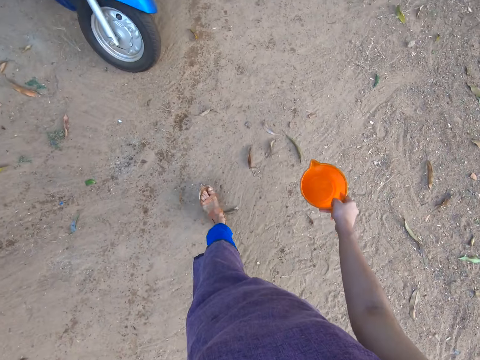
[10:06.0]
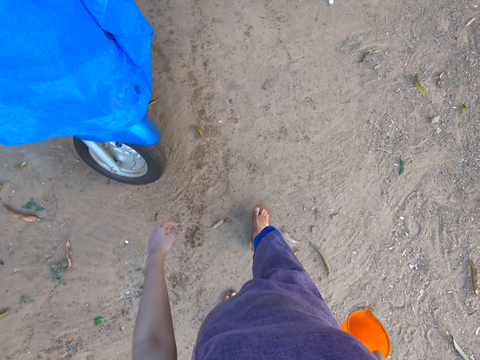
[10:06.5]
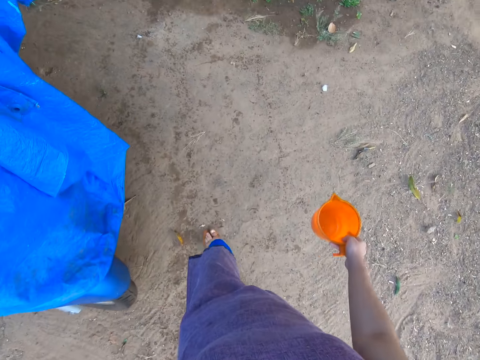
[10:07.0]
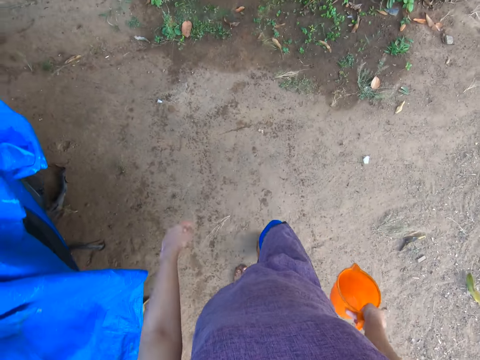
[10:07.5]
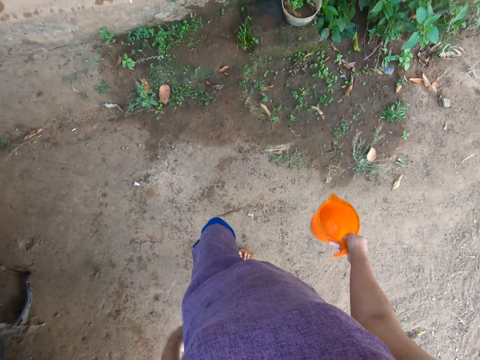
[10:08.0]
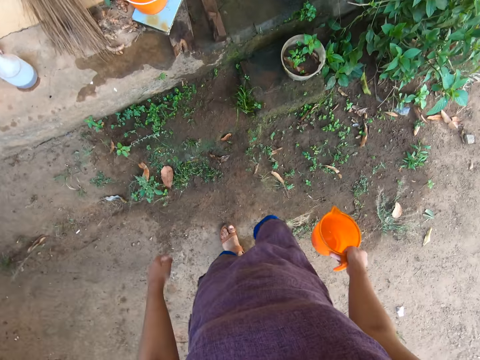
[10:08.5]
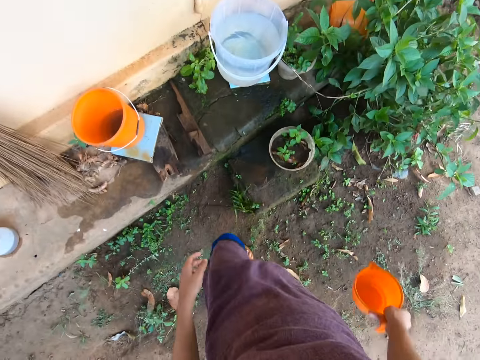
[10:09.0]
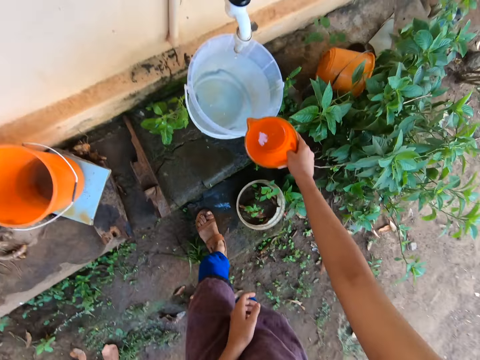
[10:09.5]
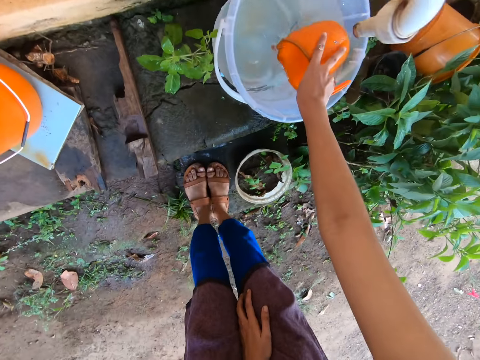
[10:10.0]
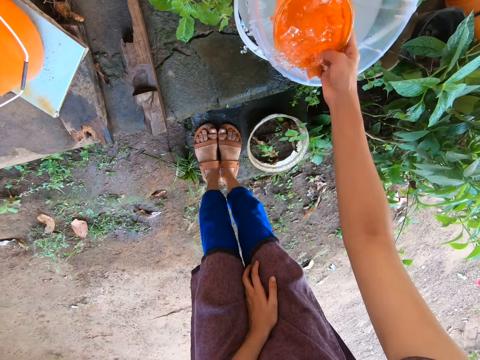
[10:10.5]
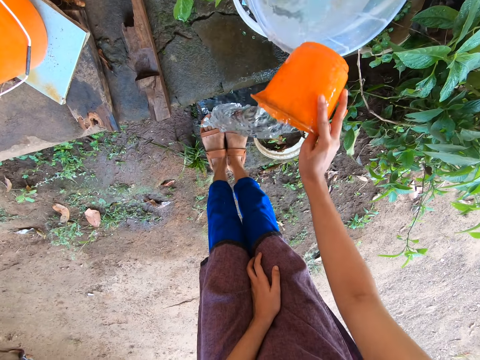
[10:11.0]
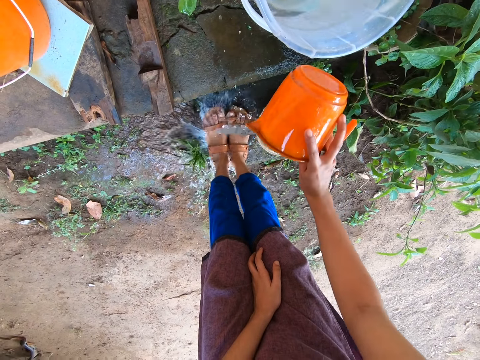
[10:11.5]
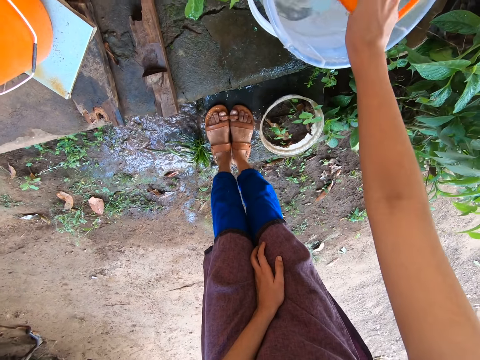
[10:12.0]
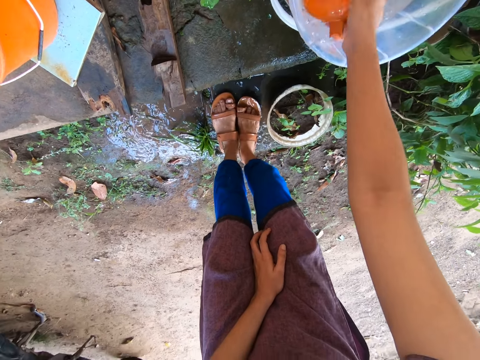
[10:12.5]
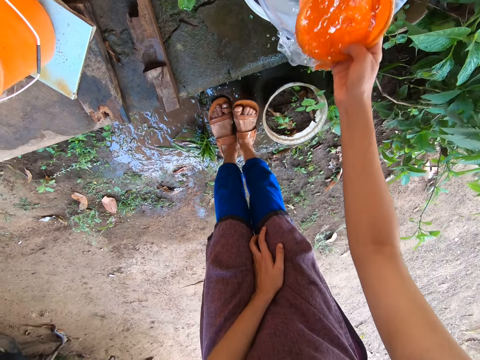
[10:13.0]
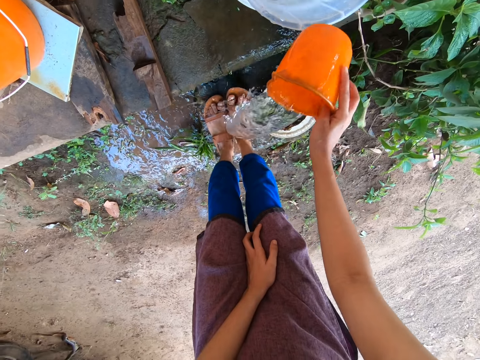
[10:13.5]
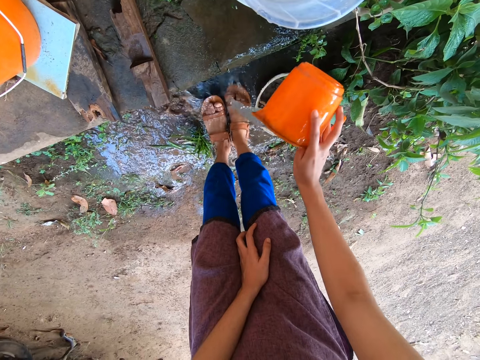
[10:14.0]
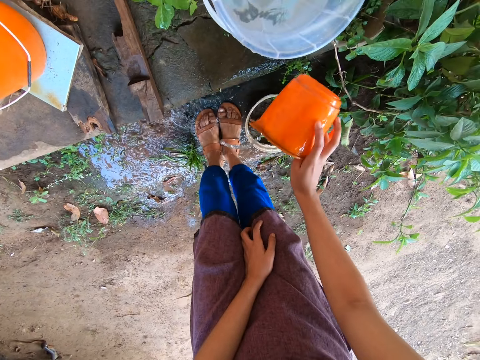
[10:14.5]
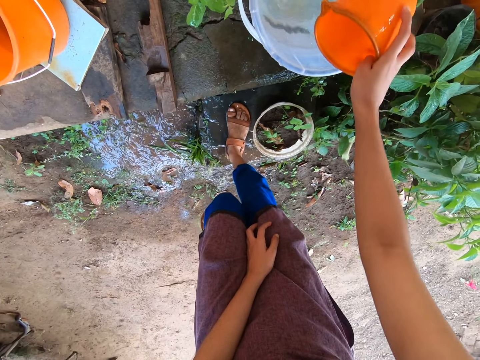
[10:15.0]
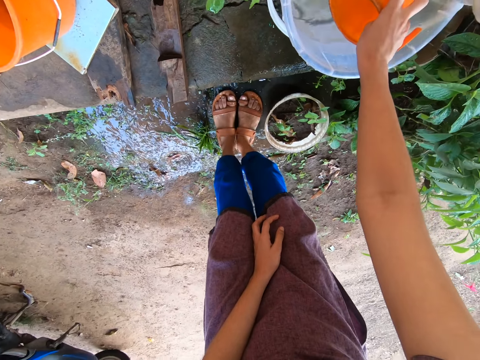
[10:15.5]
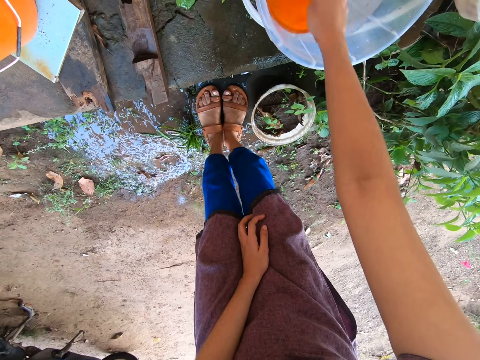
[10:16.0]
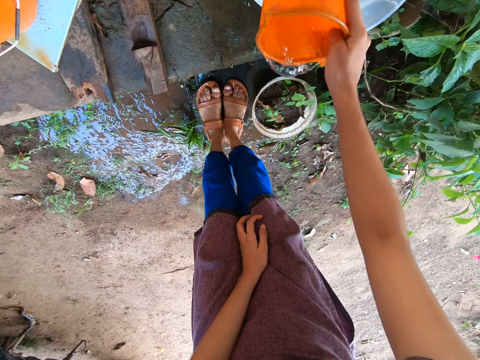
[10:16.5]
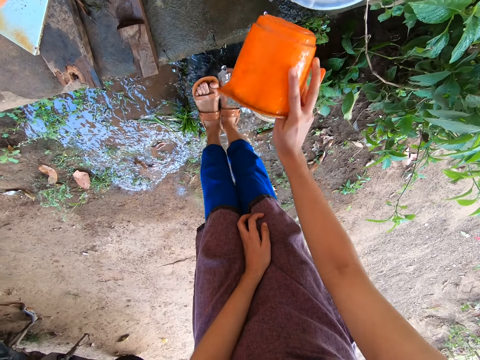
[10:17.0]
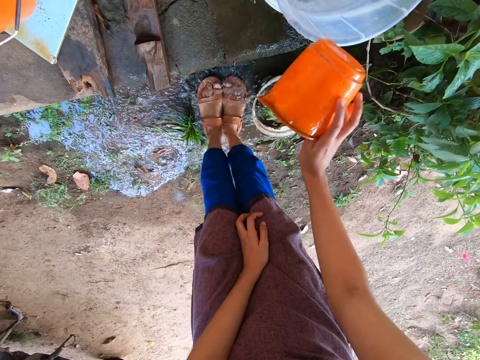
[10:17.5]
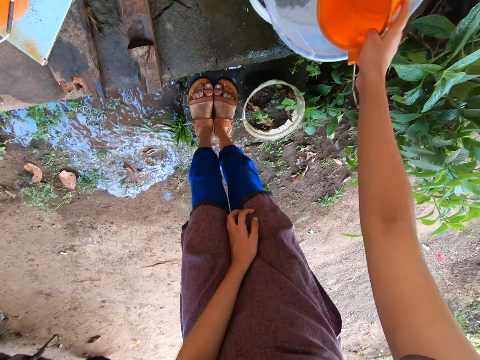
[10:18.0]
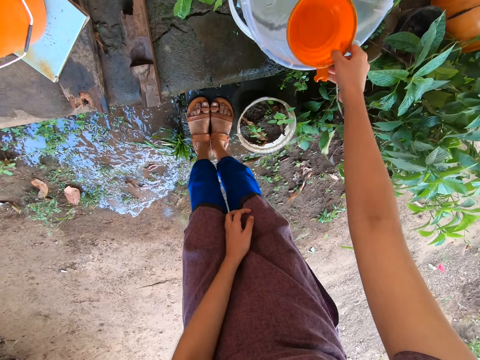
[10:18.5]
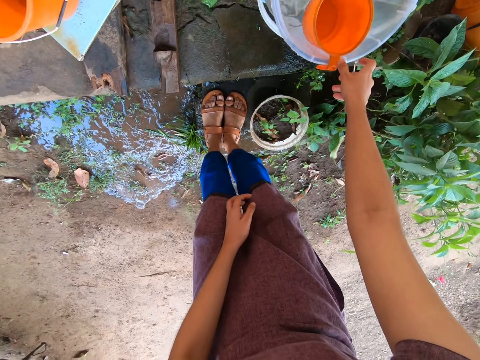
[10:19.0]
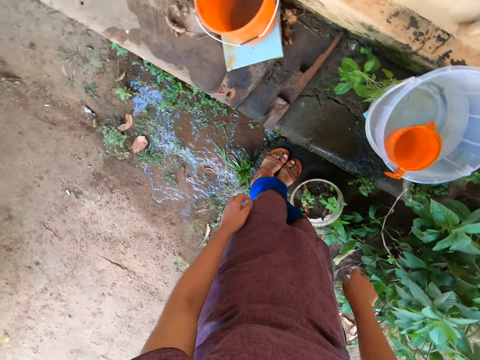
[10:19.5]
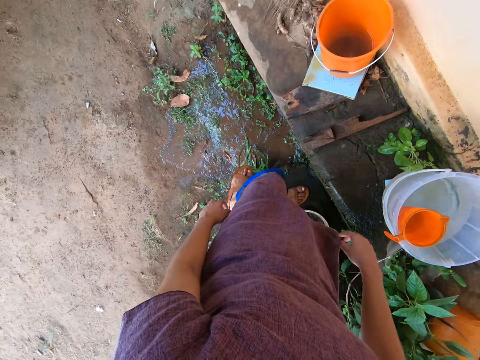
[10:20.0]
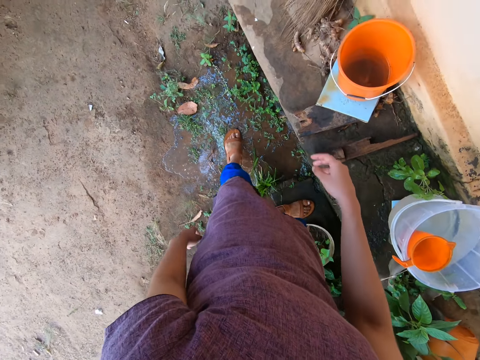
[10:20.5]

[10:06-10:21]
The camera wearer walks towards the tap. She walks around the compound. She scoops water from the bucket with the cup in her right hand. She pours water on her feet with the cup in her right hand. She scoops water from the bucket with the cup in her right hand. She pours water on her feet with the cup in her right hand. She scoops water from the bucket with the cup in her right hand. She pours water on her feet with the cup in her right hand. She drops the cup into the bucket with her right hand.

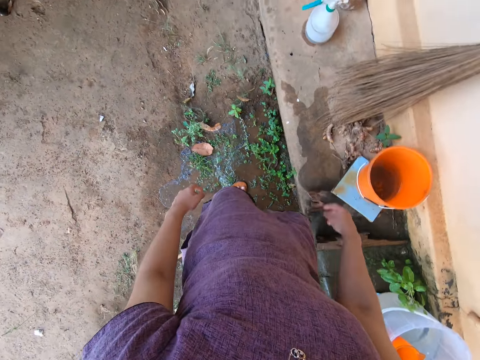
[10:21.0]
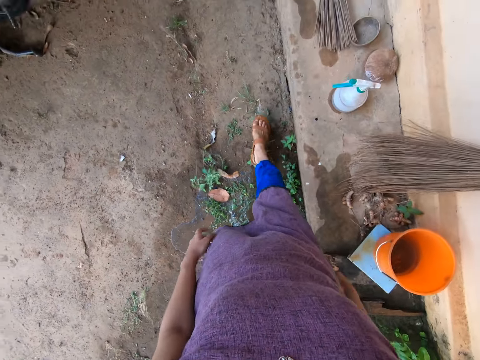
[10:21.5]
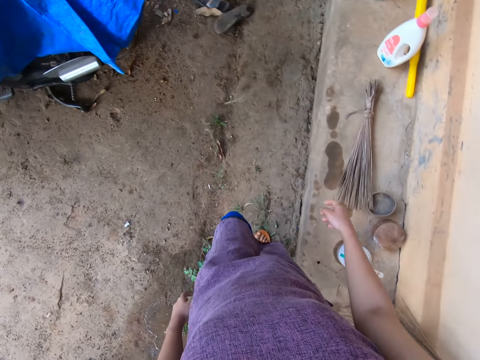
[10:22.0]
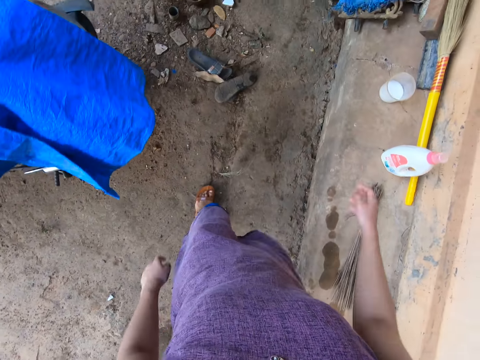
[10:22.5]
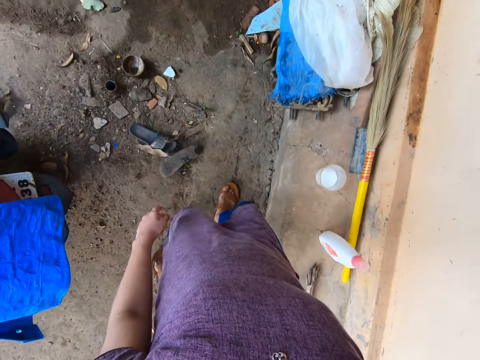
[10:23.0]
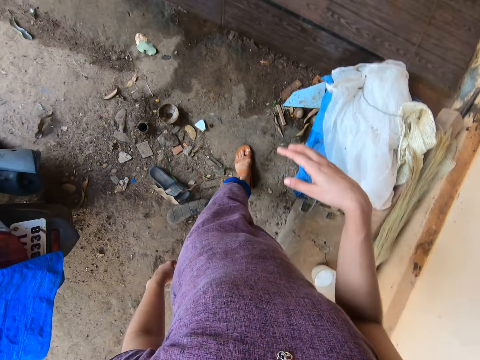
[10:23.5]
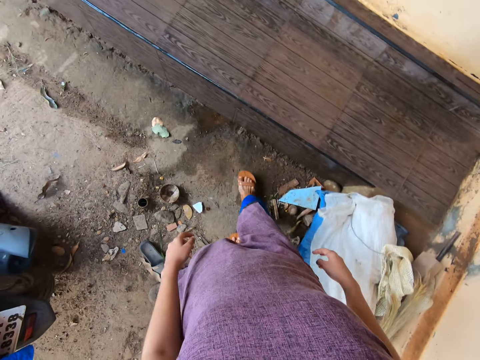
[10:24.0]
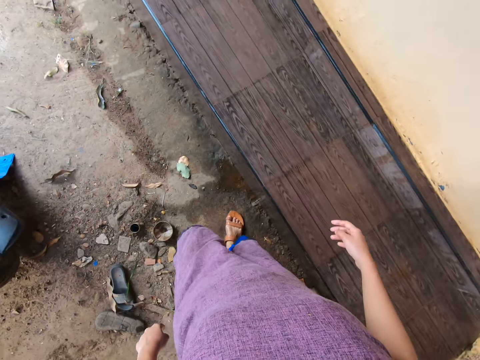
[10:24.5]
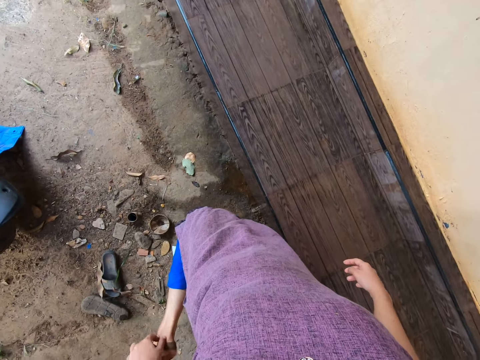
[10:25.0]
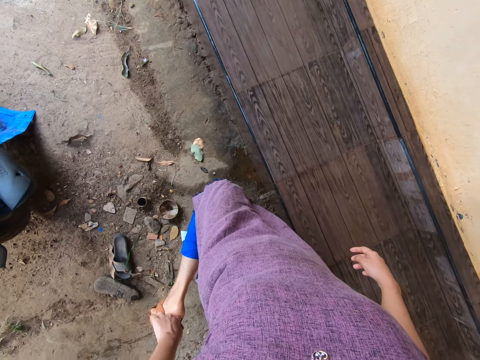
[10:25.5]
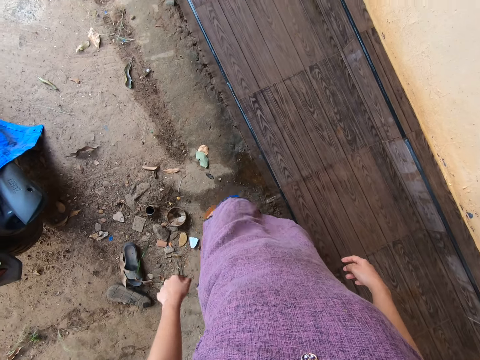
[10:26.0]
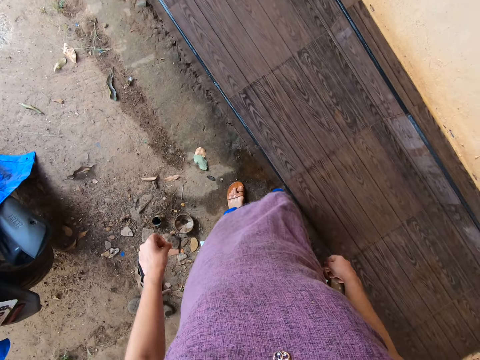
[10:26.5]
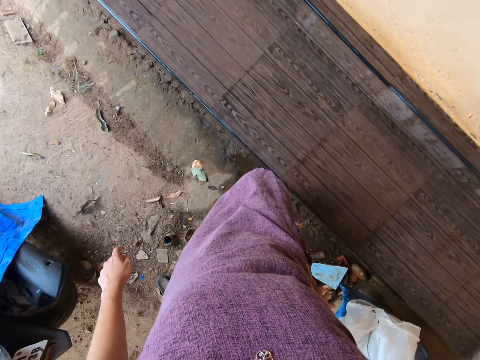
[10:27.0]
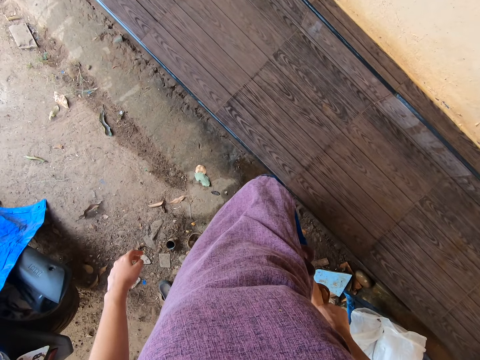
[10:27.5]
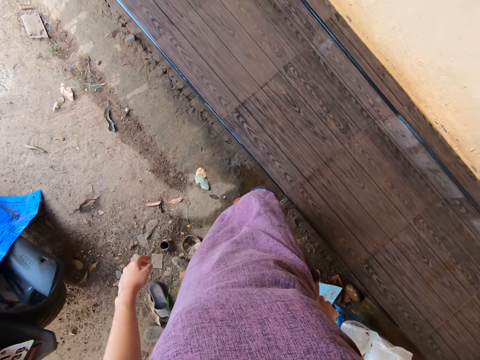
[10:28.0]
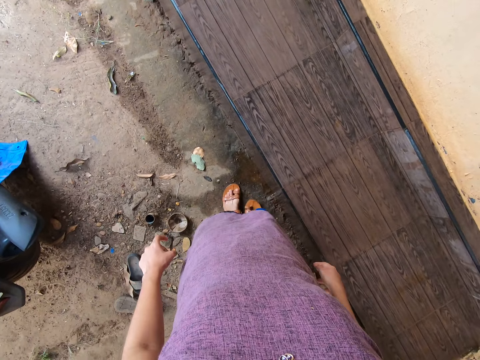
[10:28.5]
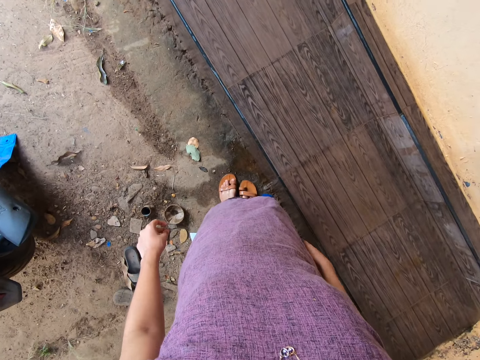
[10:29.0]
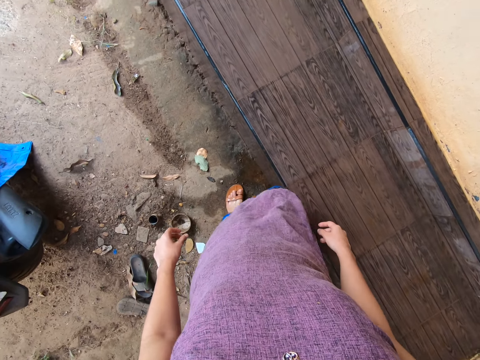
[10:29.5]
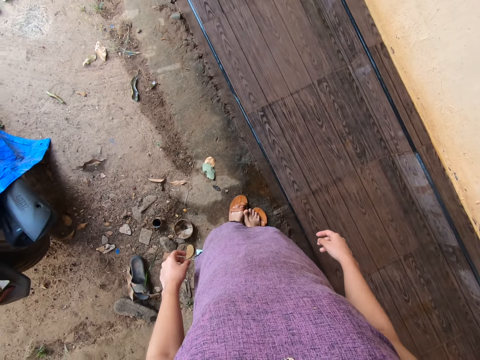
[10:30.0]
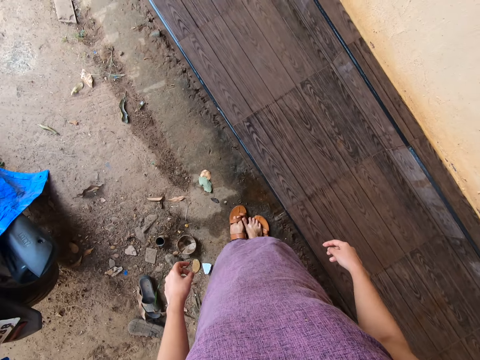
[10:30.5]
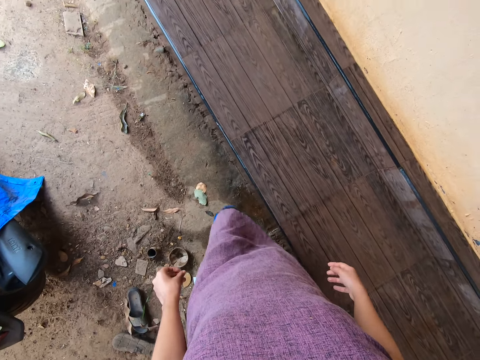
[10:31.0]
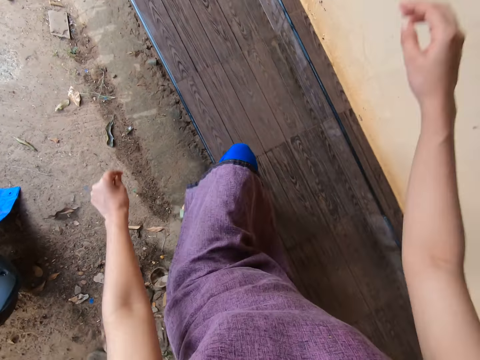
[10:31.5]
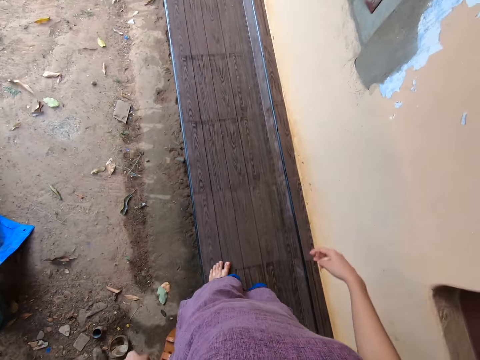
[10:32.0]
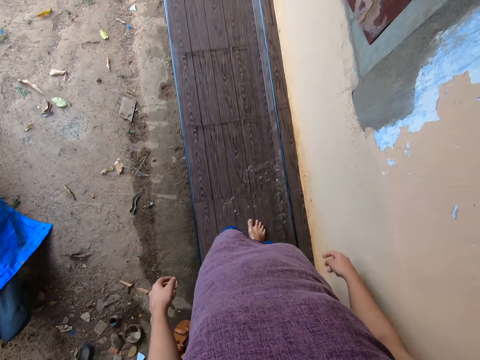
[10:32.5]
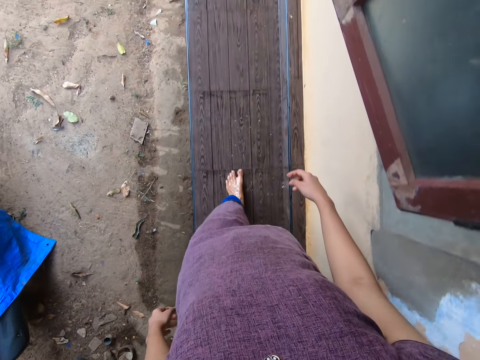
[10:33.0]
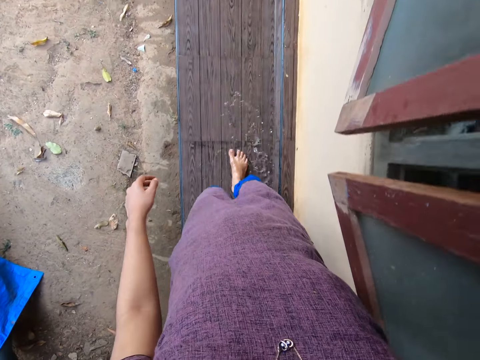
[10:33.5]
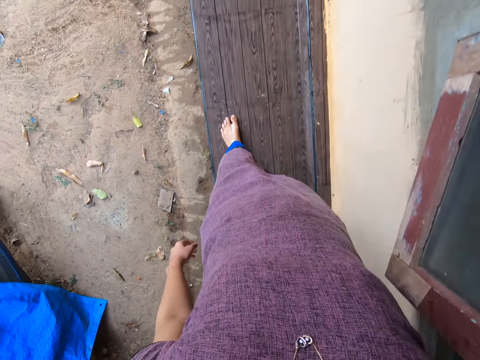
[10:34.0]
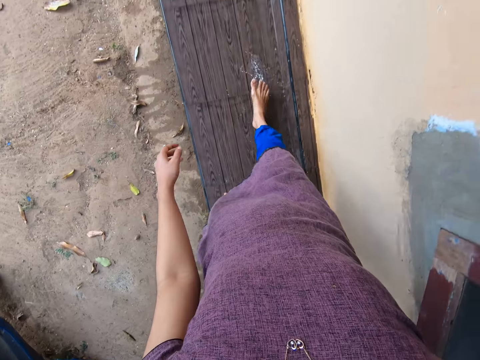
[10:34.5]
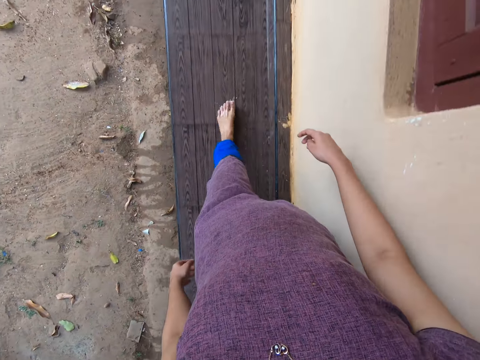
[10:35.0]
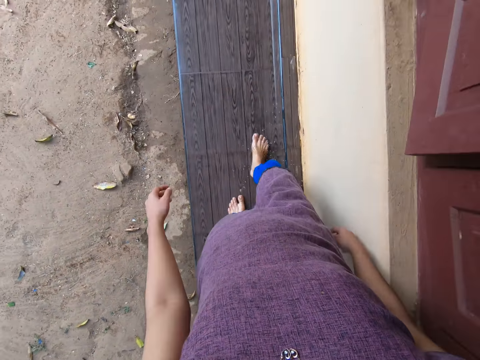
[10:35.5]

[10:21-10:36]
The camera wearer walks around the compound. She unstraps a sandal from her left foot with her left hand. She unstraps a sandal from her right foot with her right hand. She pulls the sandal off her right foot. She pulls the sandal off her left foot. She climbs the staircase. She kicks off the water on the staircase with her feet. She walks around the compound.
